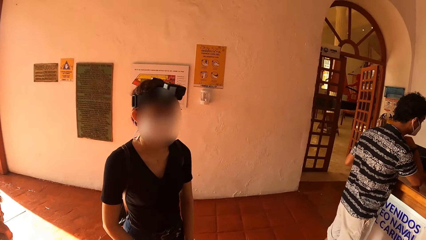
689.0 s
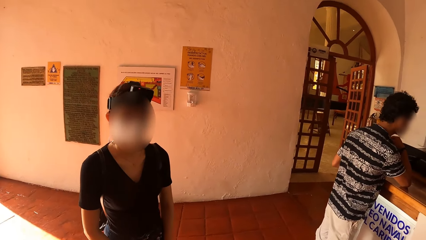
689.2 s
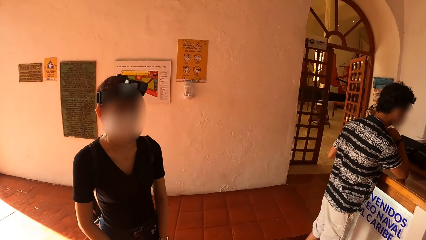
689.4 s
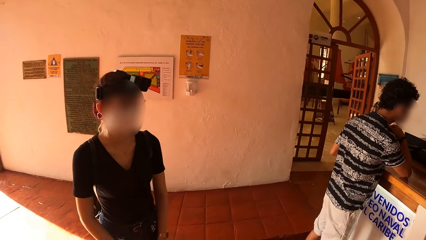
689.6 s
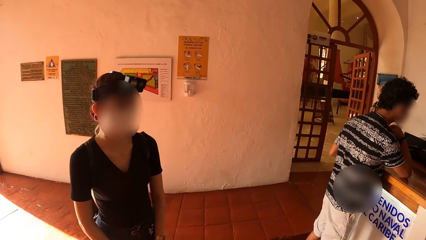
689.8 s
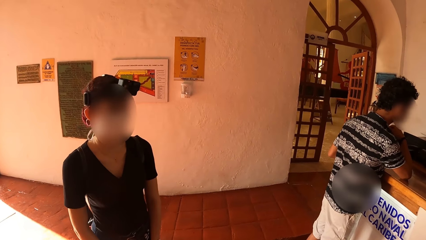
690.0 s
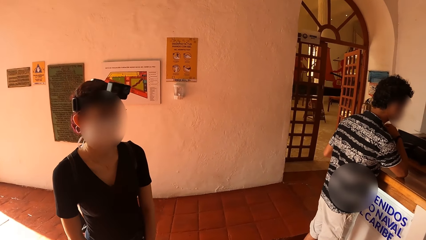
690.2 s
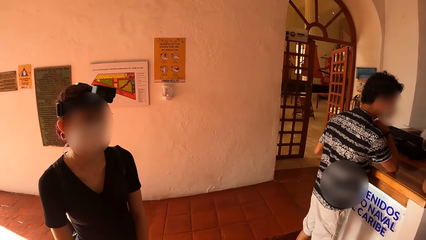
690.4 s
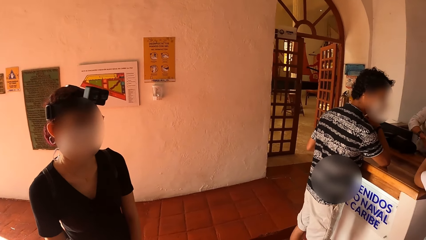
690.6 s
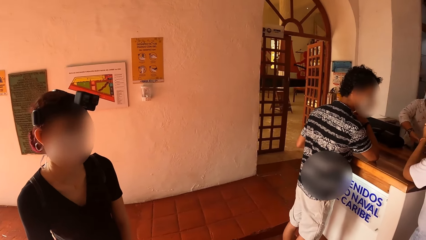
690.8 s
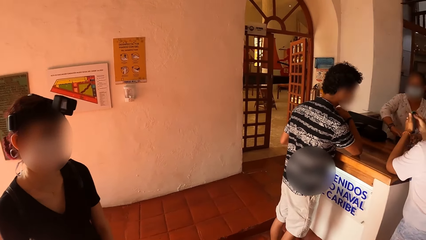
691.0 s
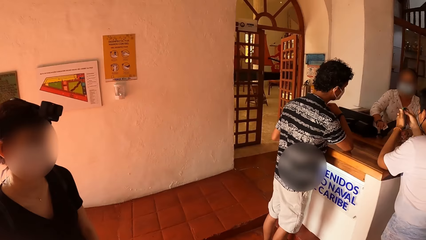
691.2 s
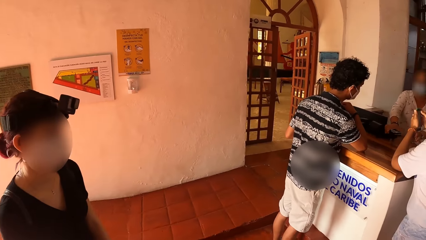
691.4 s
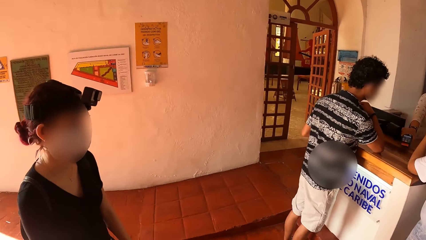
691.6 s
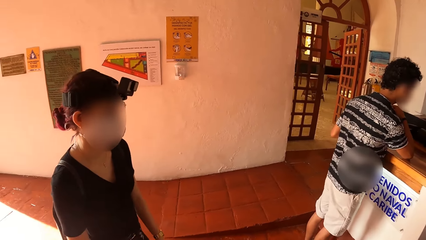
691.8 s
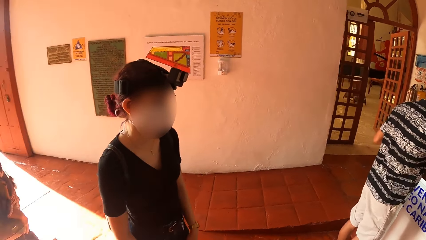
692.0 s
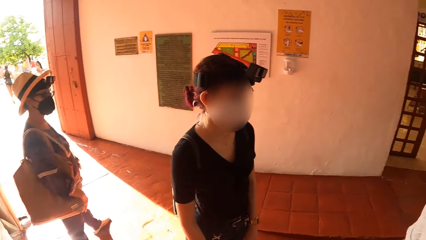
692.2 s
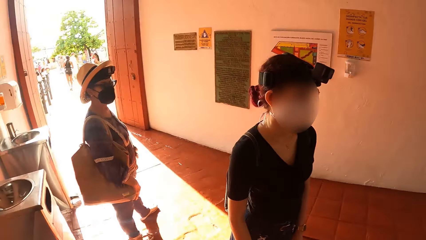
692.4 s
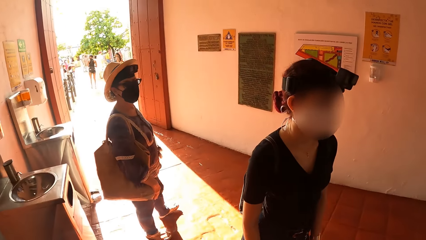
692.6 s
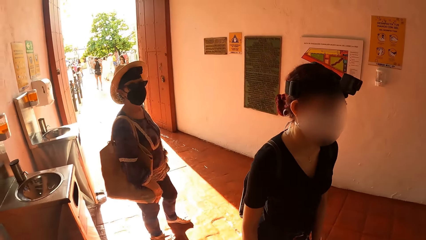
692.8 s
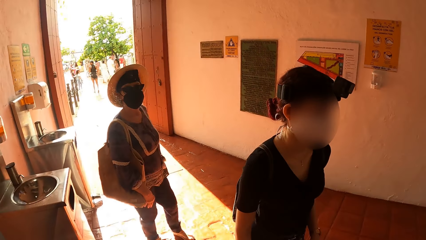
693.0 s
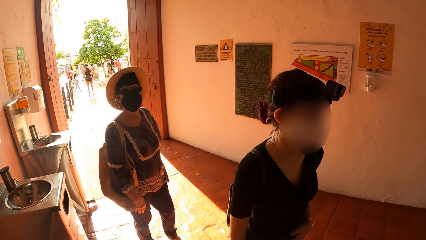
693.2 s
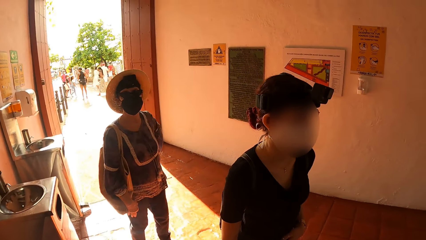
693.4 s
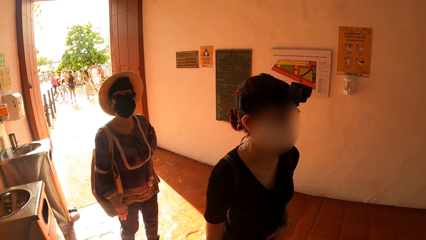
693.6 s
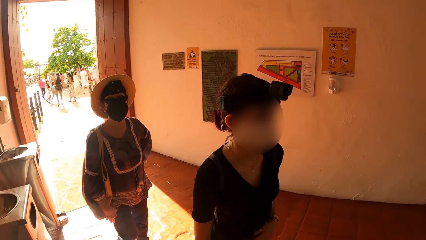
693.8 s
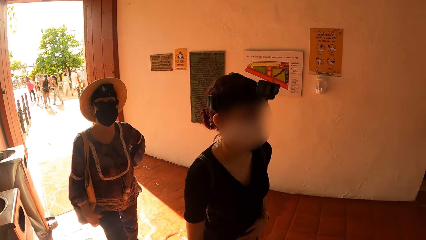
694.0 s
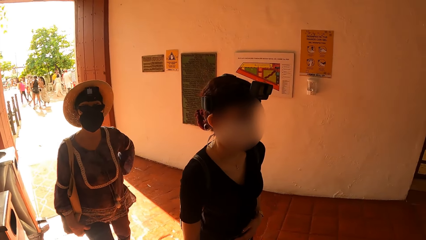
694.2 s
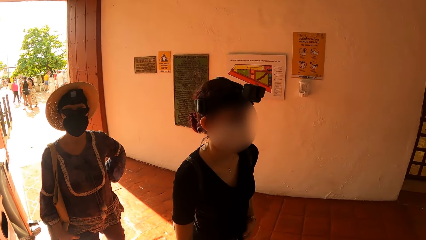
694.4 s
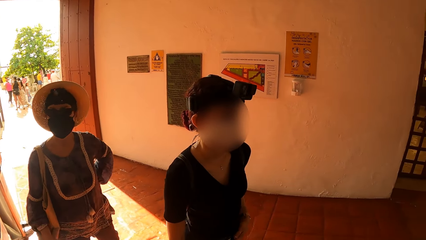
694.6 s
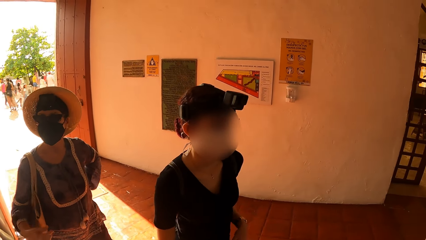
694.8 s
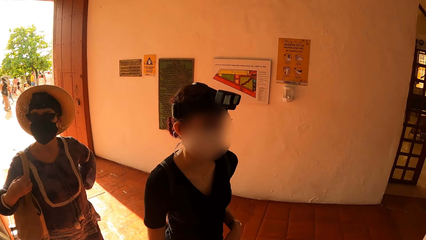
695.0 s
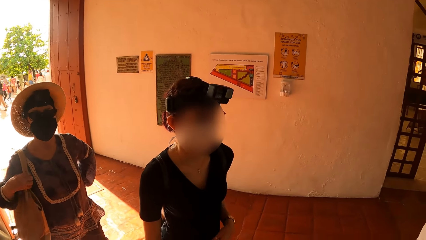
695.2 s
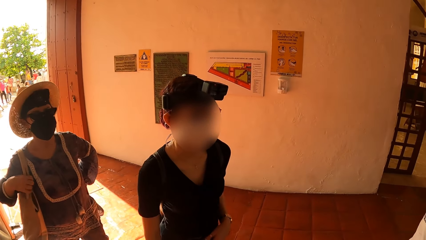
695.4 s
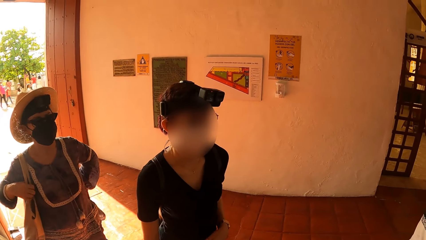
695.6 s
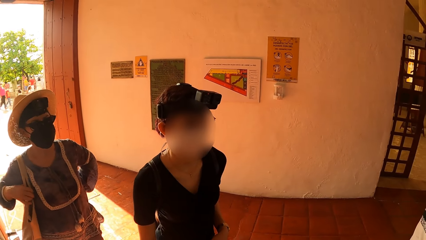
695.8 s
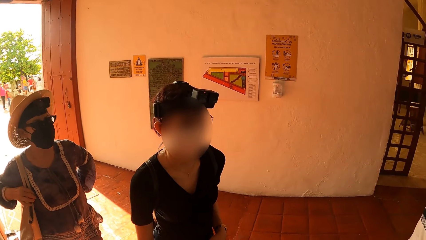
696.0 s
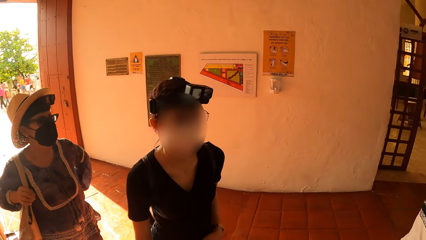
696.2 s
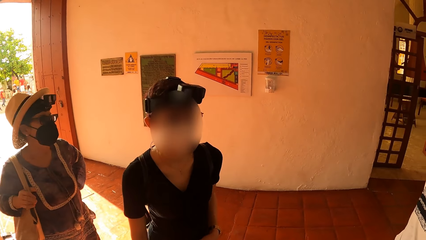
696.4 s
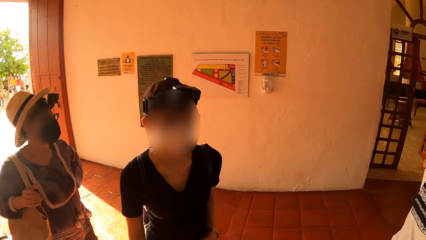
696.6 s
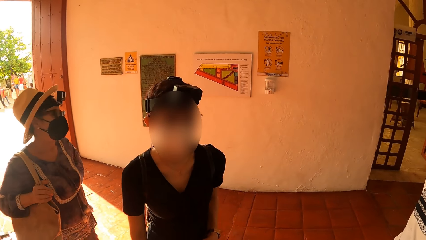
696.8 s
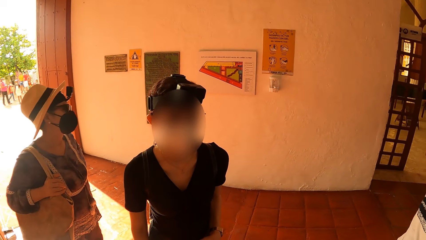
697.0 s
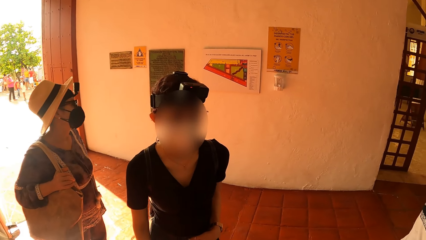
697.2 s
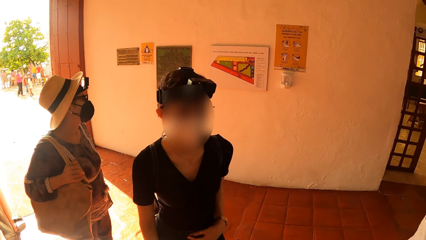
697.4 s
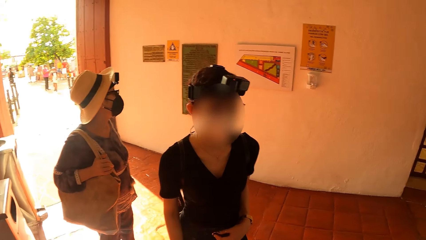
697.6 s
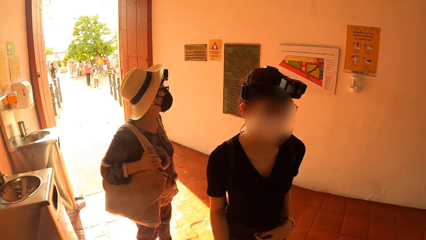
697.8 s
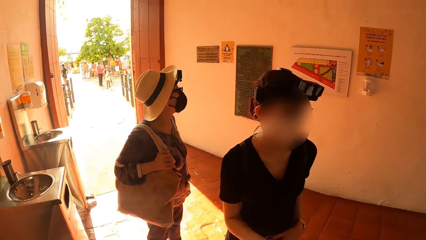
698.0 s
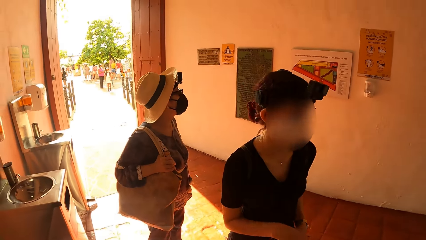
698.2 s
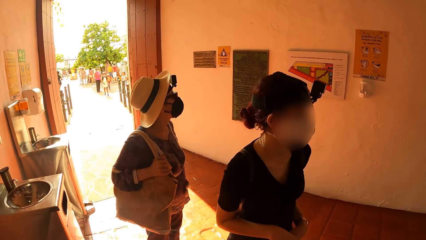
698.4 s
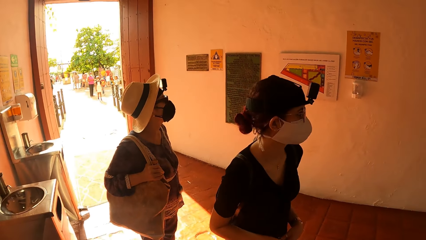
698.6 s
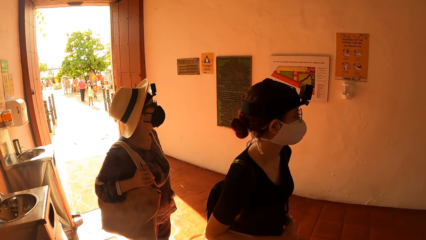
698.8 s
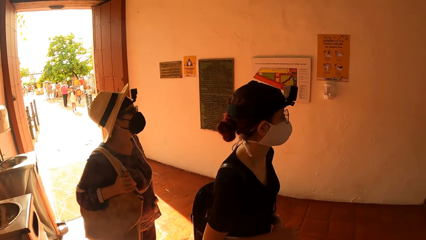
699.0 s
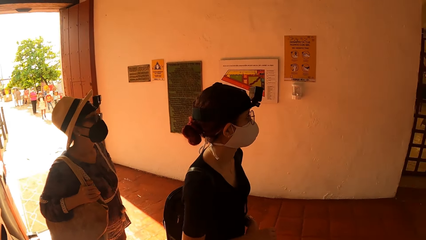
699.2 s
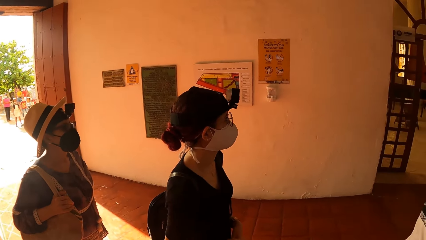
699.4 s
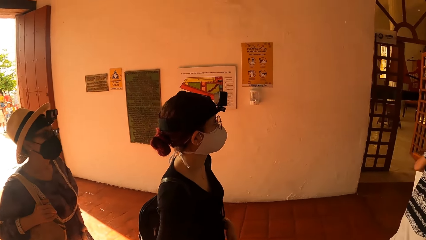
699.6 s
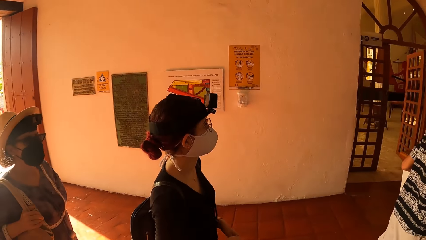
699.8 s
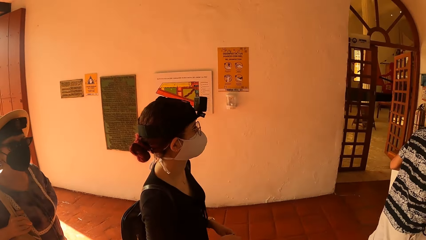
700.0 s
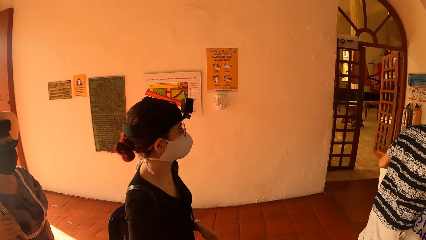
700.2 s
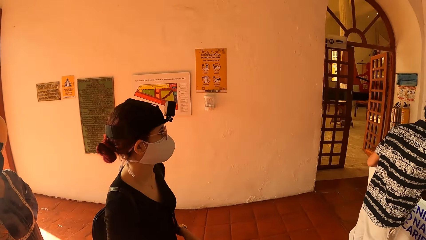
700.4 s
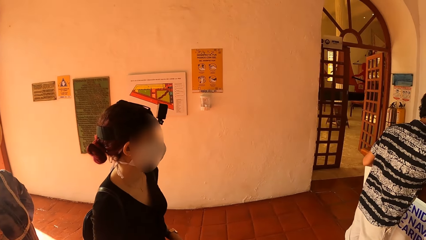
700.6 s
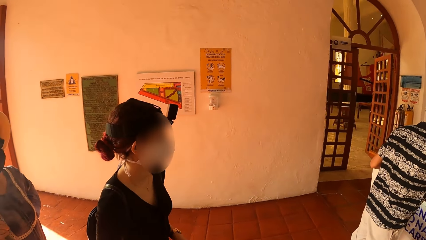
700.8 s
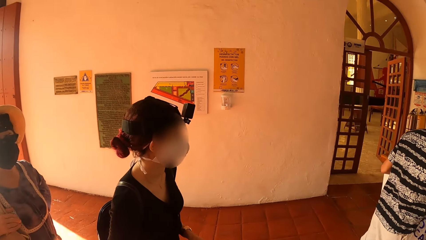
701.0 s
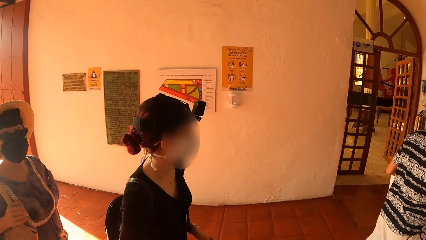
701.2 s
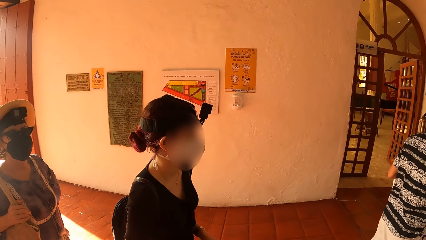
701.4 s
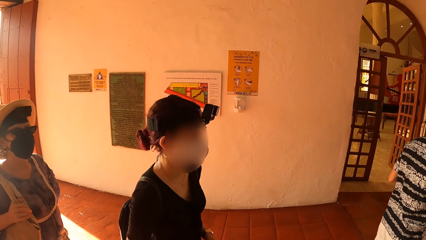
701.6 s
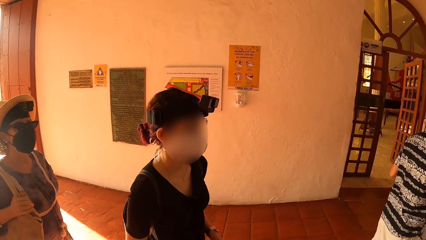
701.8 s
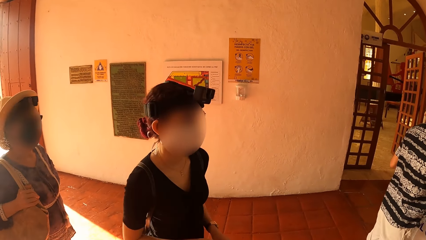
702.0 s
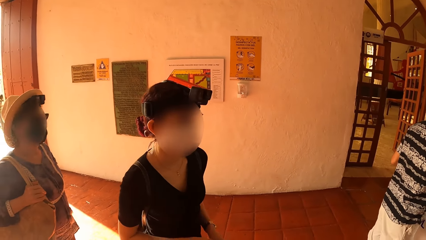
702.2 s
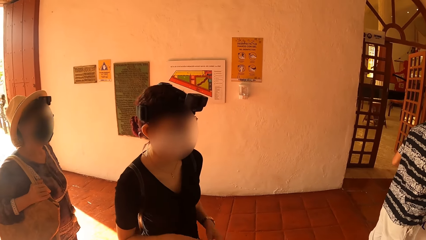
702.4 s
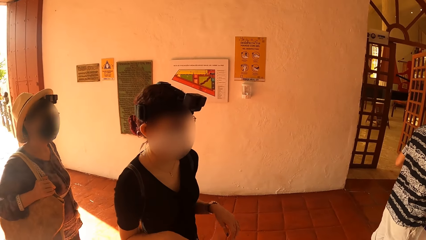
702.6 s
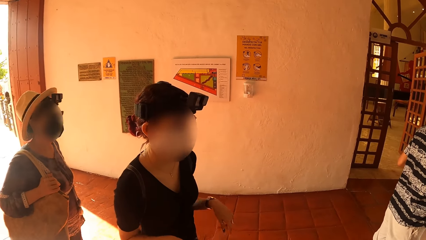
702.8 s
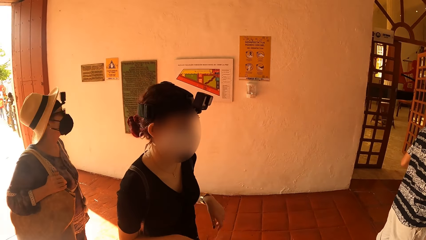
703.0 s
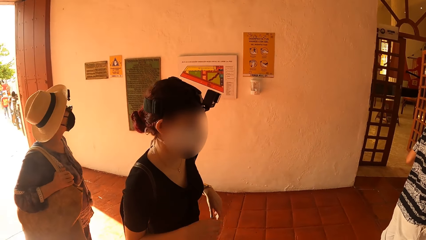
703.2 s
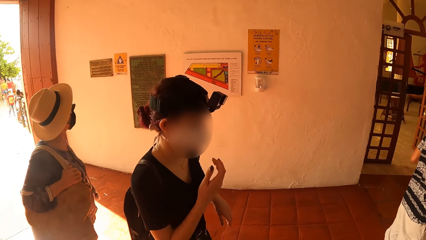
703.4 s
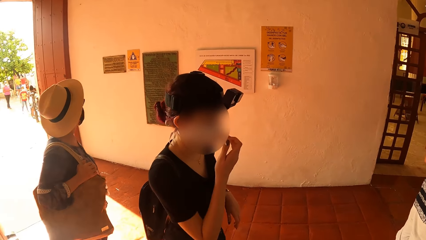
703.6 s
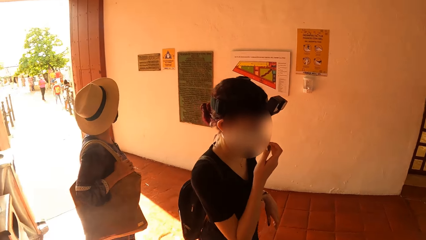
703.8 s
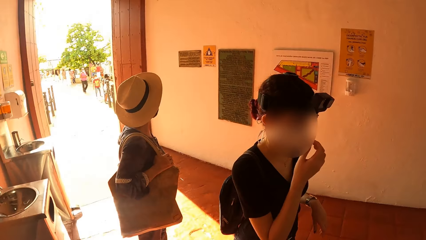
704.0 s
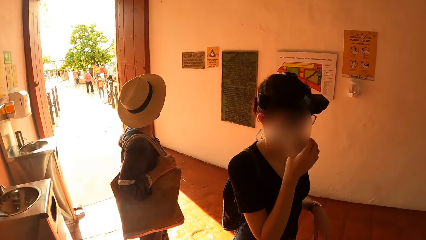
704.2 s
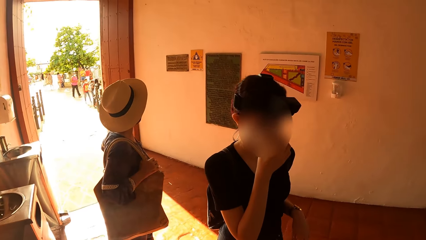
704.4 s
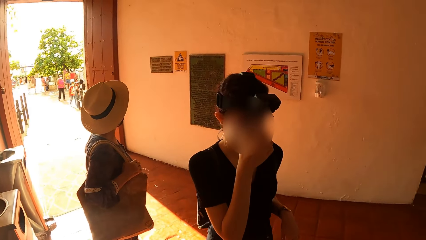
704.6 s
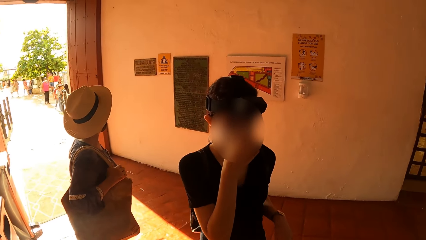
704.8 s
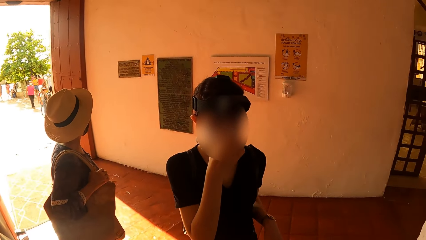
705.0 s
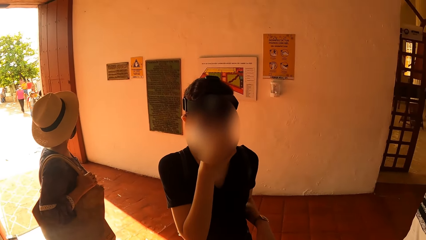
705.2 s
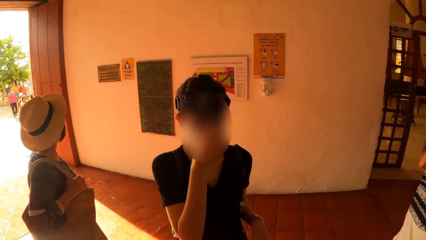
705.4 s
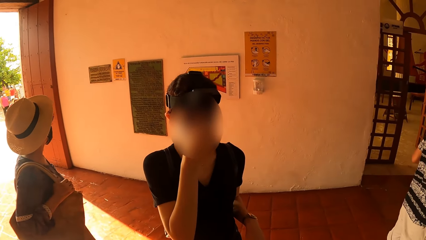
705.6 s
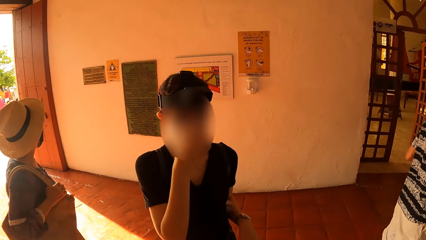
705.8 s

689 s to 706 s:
A woman passes the POS machine to a man. Another woman stands behind a third woman. The camera wearer talks to the second woman. The second woman looks at wall arts. The camera wearer talks to another man. The second woman looks at the labels on the wall. The third woman touches her nose with her right hand.
